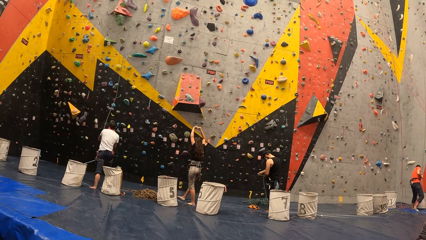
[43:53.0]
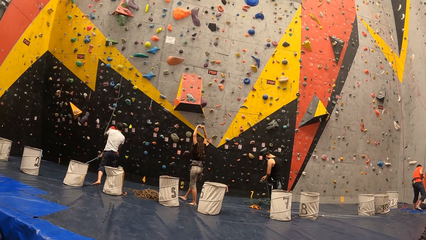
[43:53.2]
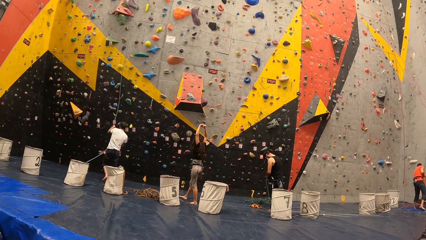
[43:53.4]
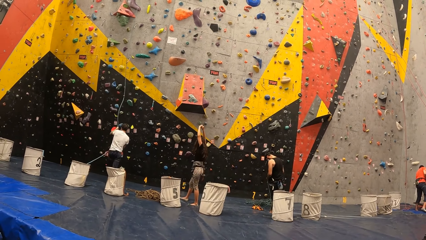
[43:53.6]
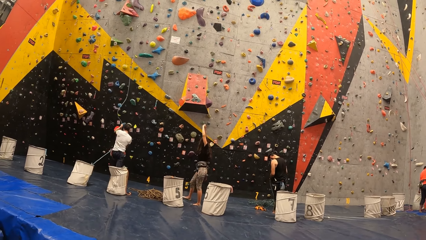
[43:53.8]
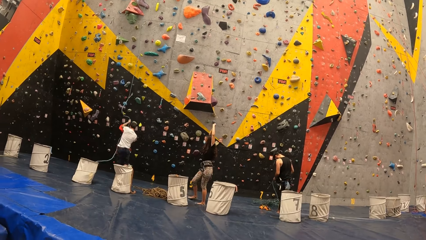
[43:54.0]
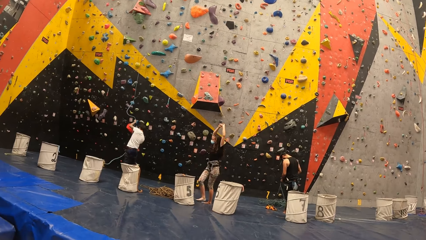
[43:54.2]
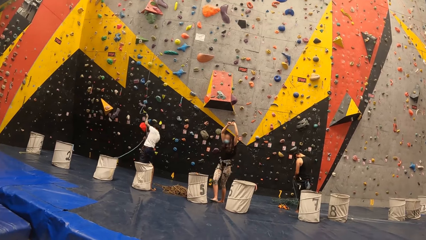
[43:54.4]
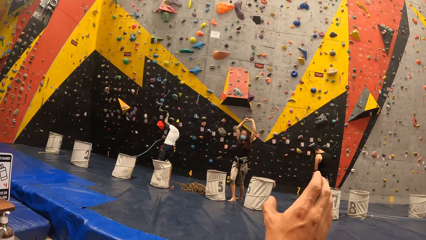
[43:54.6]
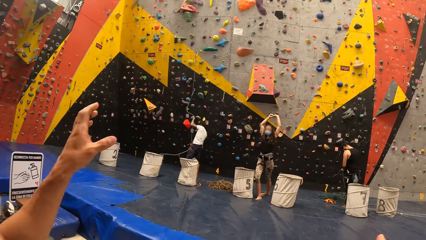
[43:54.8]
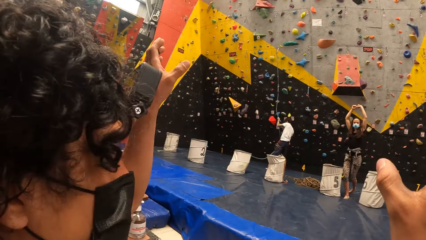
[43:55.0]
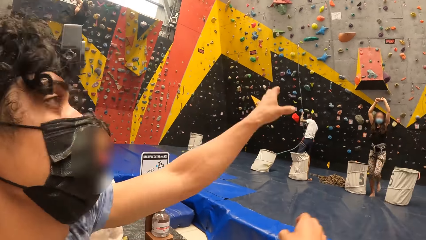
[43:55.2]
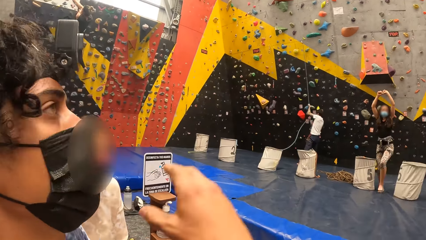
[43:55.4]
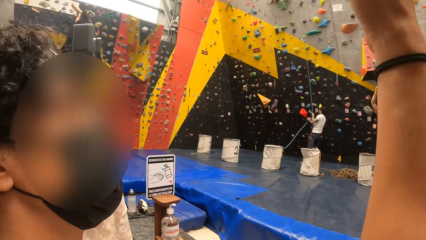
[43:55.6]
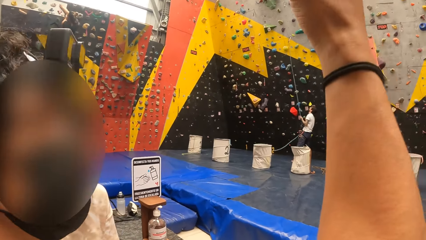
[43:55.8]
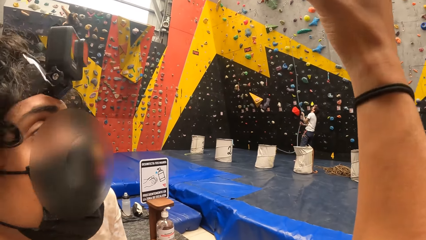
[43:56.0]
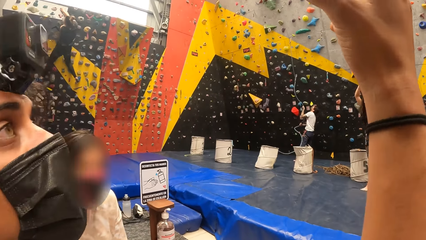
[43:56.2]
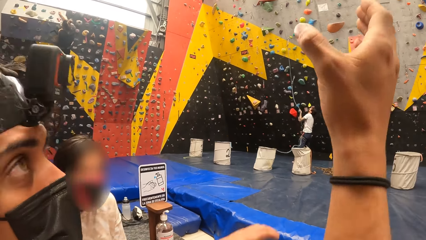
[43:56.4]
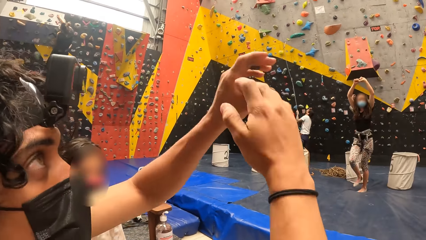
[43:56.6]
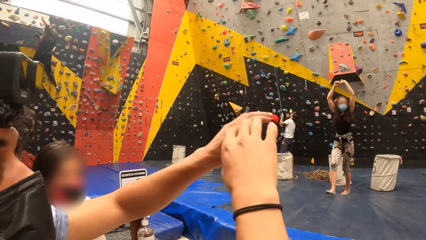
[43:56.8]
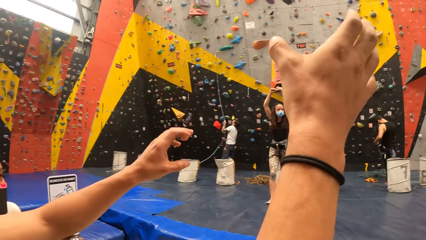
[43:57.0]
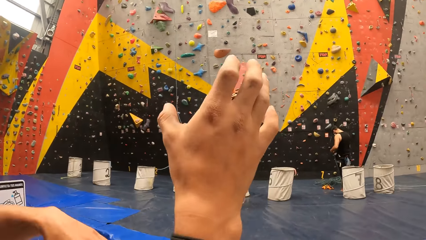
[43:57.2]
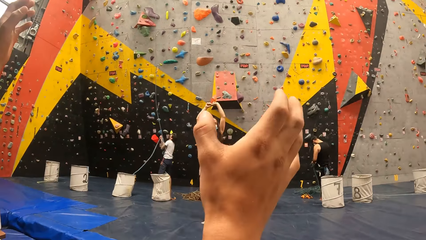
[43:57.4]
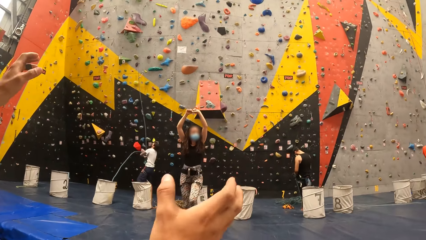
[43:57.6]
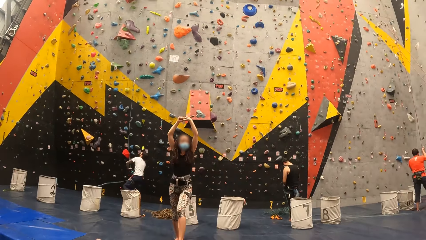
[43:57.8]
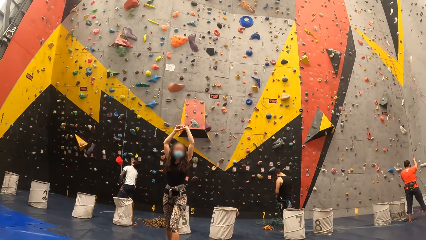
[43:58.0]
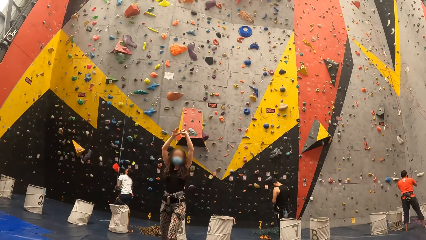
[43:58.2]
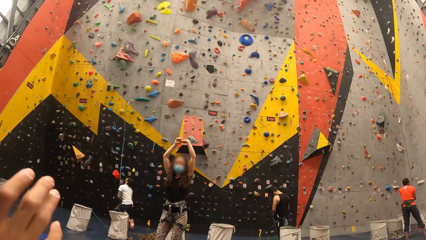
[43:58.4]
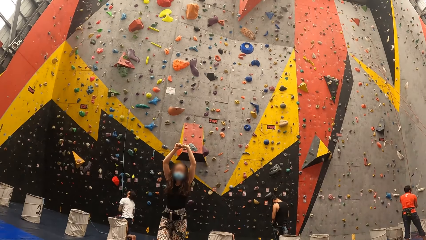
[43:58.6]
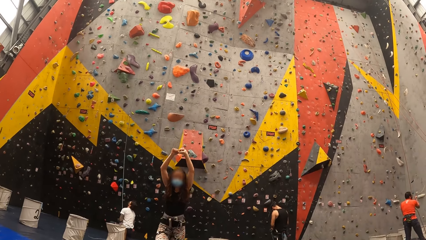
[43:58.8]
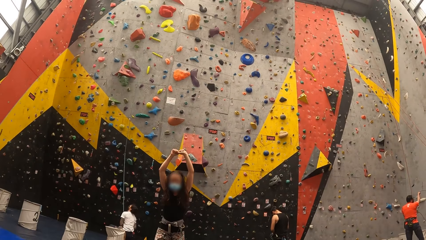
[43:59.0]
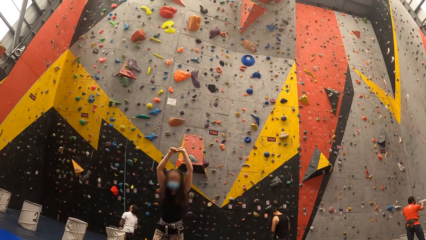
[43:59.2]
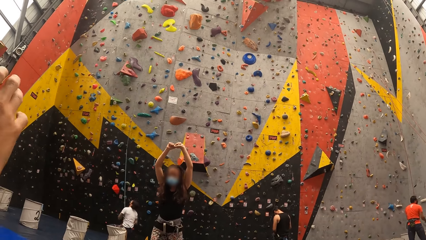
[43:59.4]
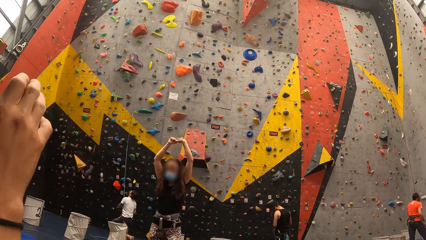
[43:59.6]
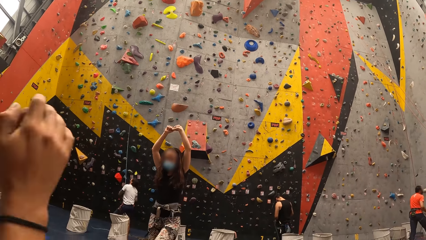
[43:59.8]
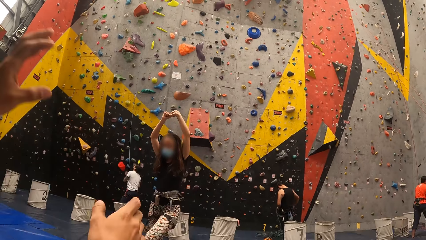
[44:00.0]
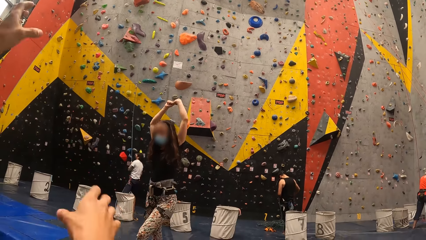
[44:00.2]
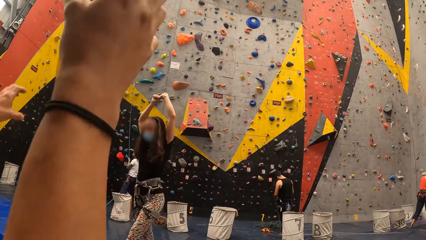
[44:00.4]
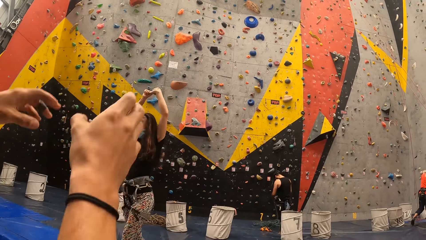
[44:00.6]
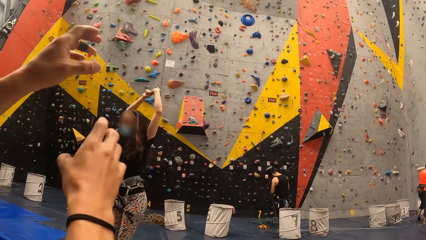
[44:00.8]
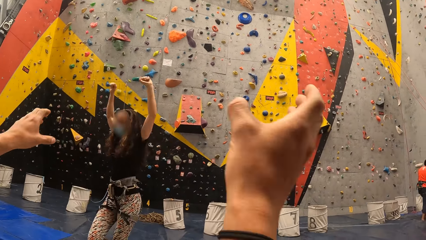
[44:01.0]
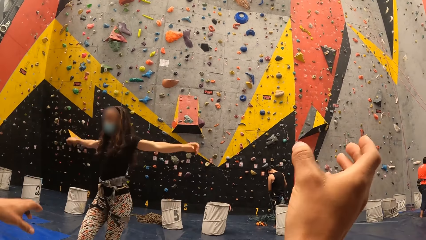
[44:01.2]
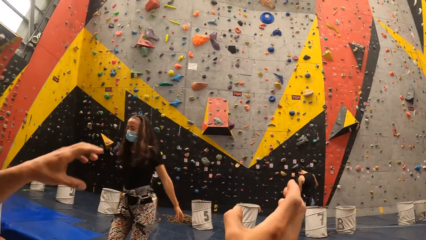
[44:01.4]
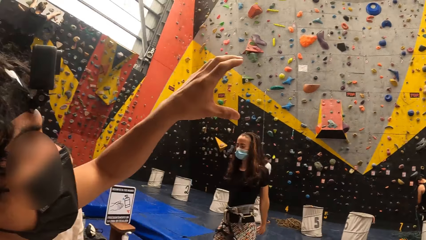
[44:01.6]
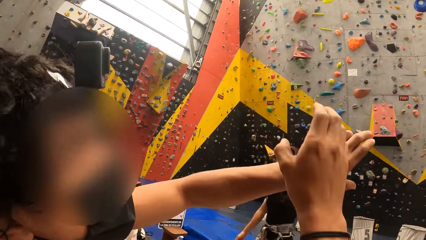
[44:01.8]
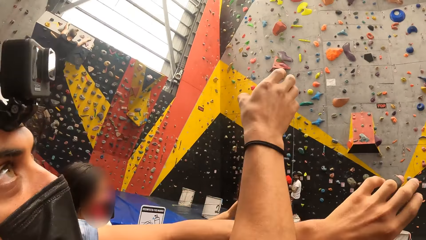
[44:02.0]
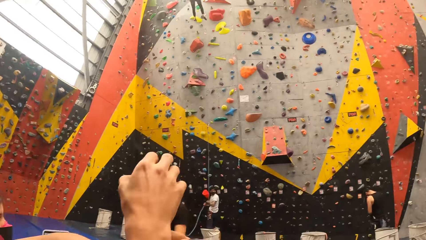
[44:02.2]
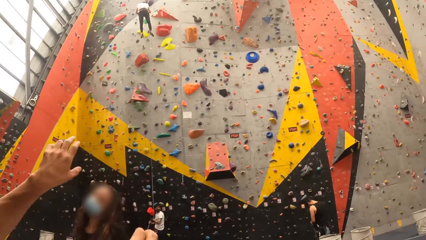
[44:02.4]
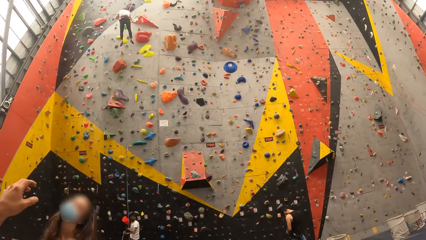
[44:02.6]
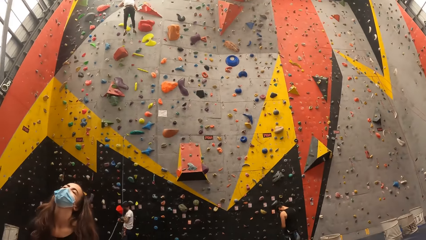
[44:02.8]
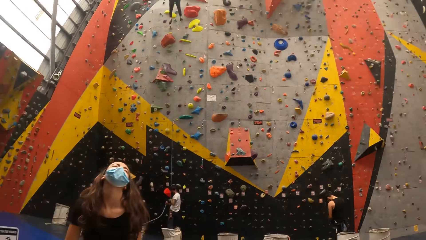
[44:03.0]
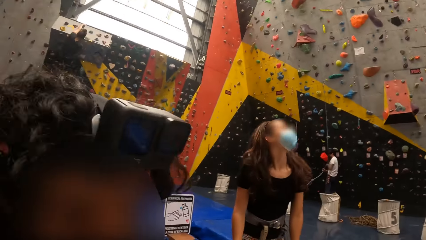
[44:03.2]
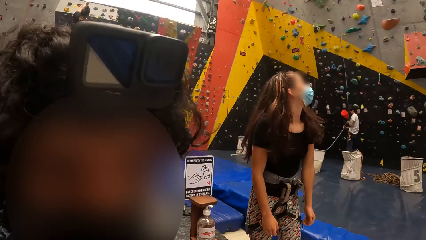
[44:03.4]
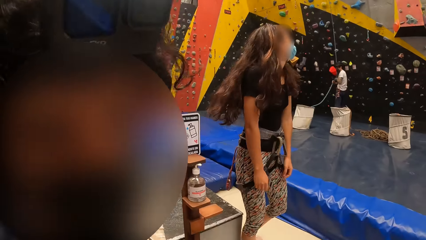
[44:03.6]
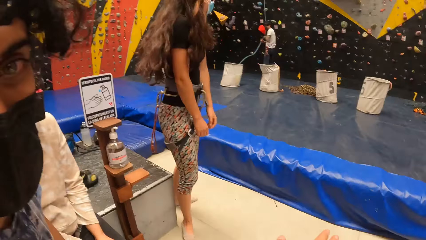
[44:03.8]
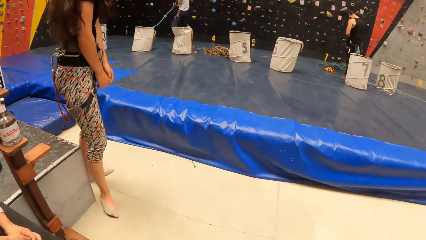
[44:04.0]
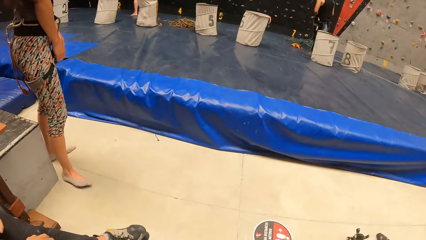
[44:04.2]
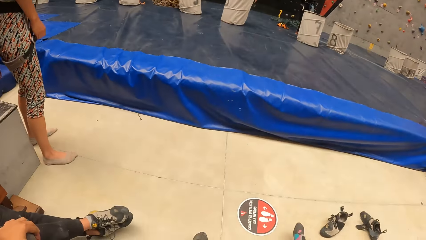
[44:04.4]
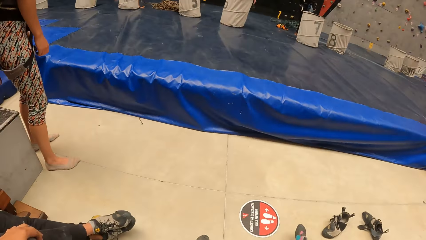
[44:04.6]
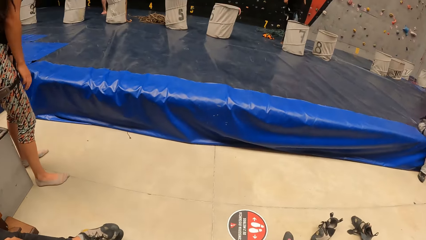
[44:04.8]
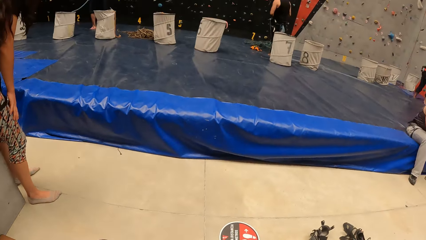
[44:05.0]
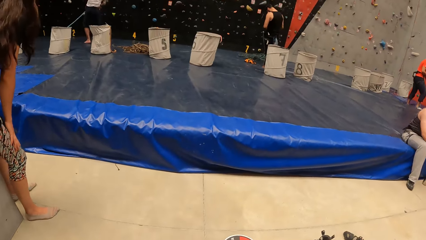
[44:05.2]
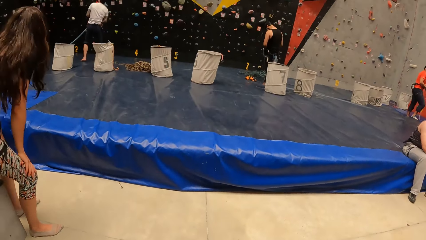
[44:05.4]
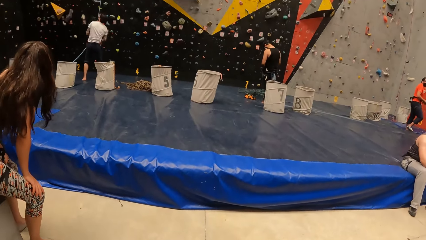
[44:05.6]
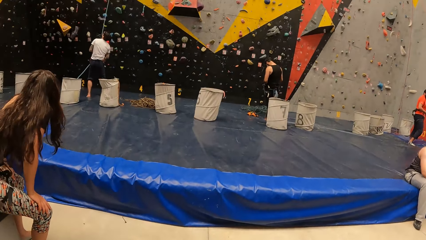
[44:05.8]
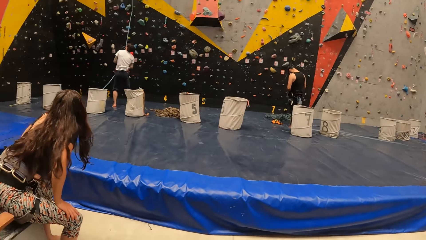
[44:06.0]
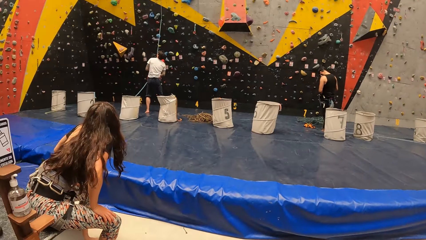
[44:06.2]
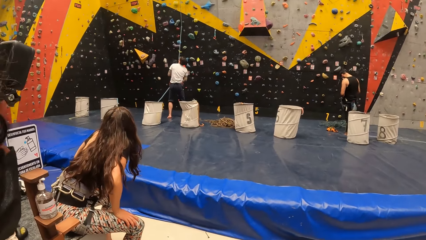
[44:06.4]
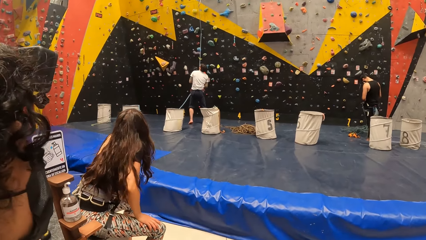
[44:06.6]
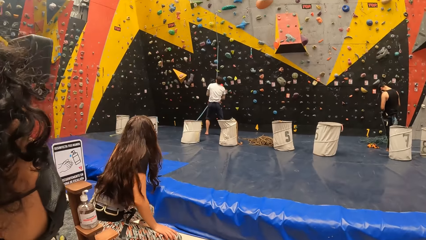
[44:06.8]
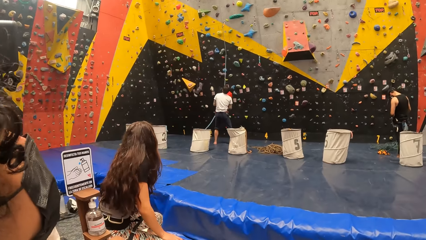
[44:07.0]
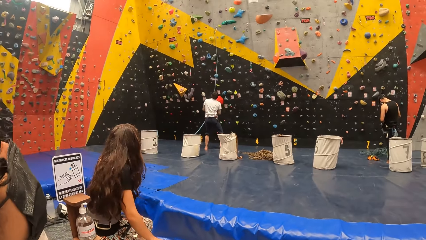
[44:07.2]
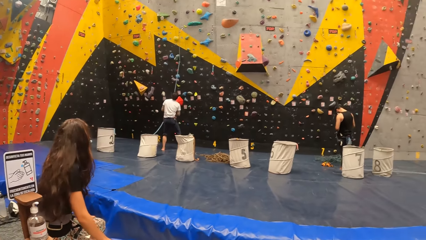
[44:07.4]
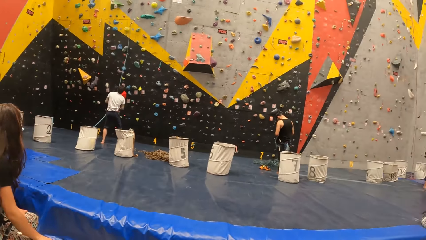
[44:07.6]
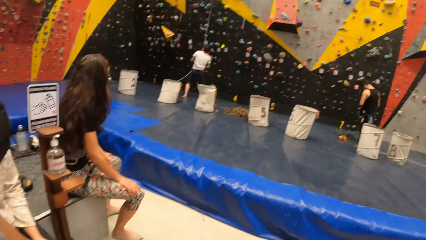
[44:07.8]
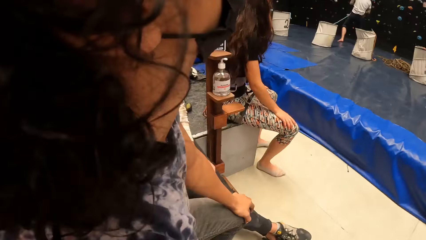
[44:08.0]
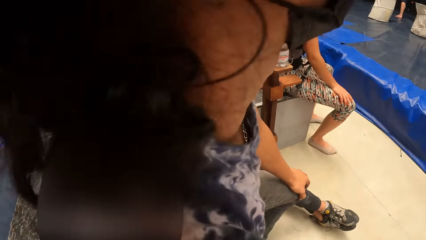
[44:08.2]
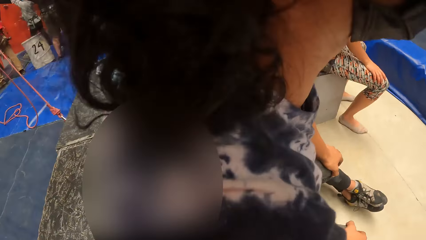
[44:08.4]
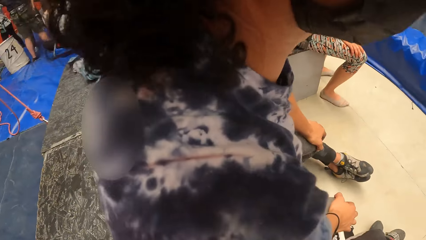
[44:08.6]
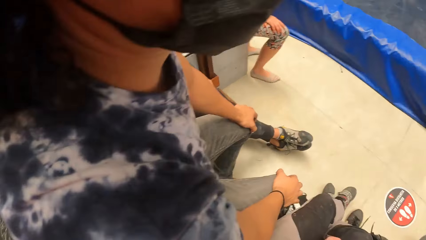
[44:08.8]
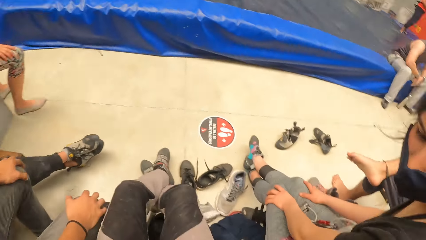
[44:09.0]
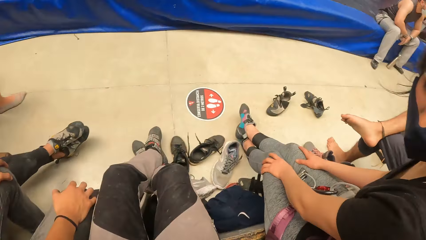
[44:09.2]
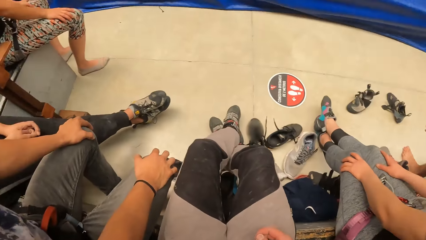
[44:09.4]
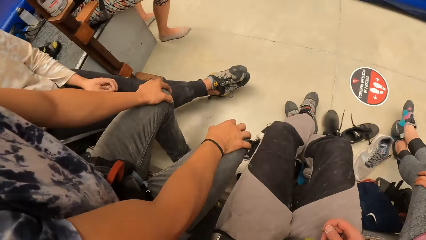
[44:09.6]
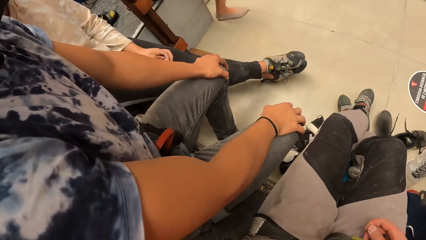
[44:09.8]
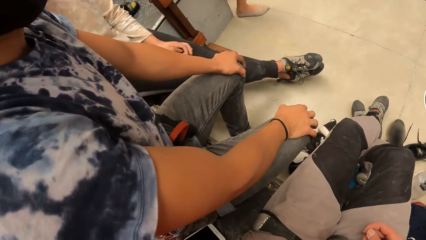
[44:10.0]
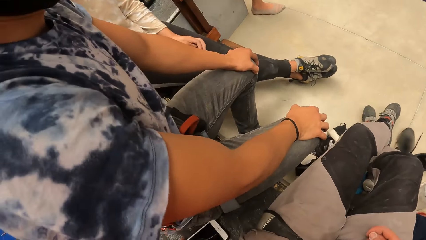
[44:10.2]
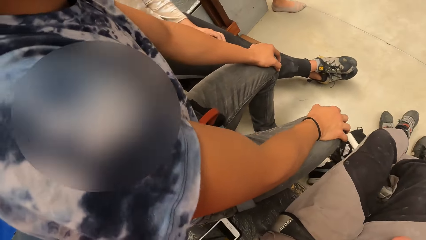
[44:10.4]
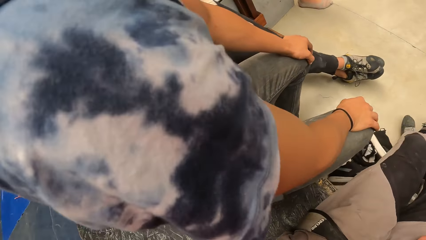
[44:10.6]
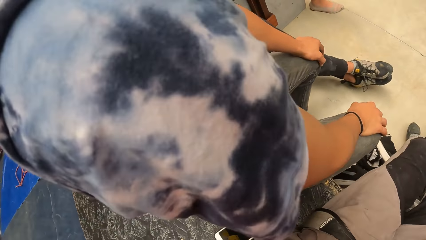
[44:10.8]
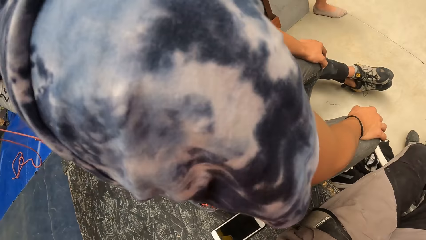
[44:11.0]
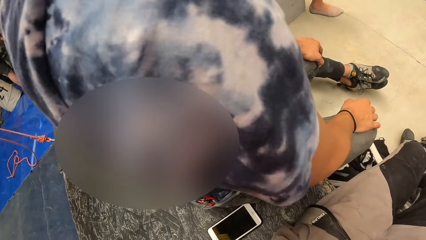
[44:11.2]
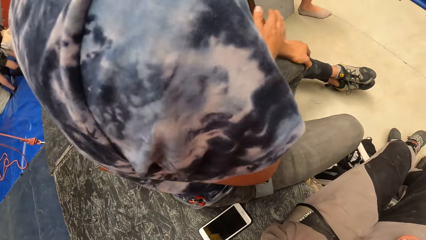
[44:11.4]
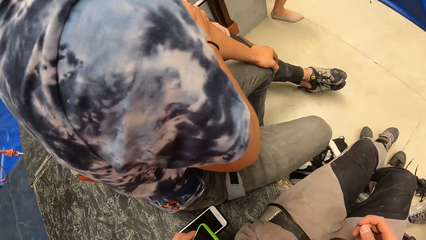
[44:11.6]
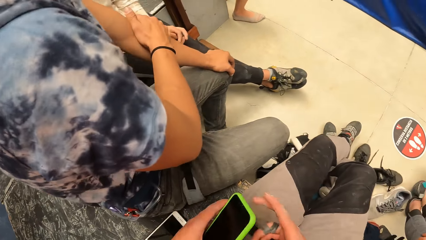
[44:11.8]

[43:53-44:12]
The camera wearer looks around. A man talks to another man. A third man lifts the hand and moves the hands. The camera wearer looks around. The second man sits on the chair. The camera wearer looks around the room.
